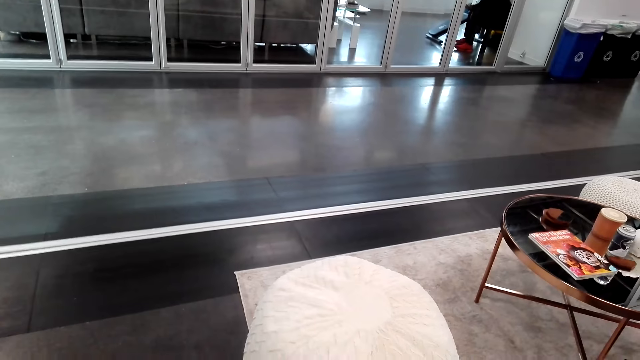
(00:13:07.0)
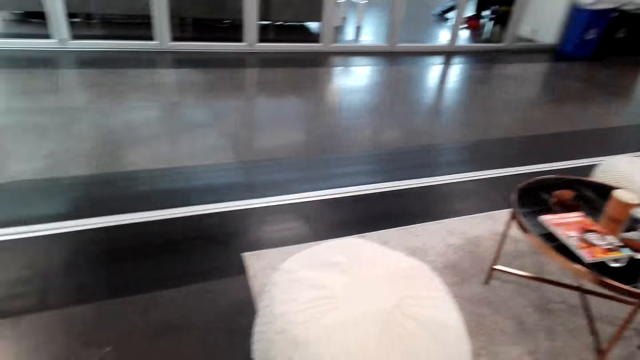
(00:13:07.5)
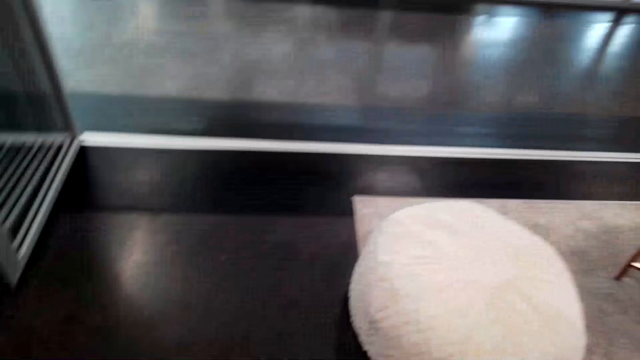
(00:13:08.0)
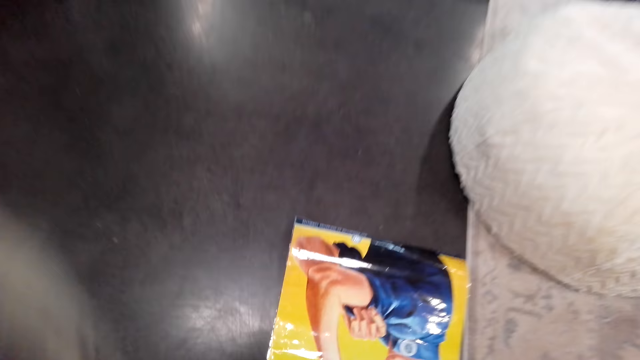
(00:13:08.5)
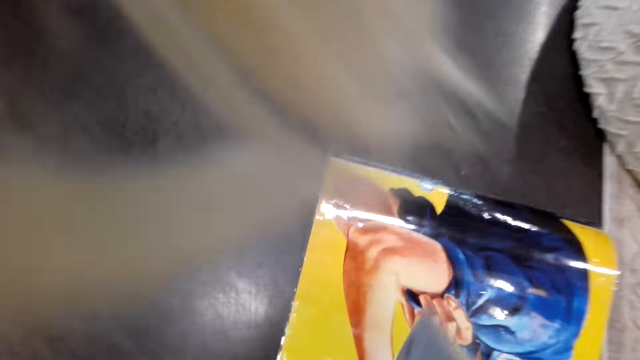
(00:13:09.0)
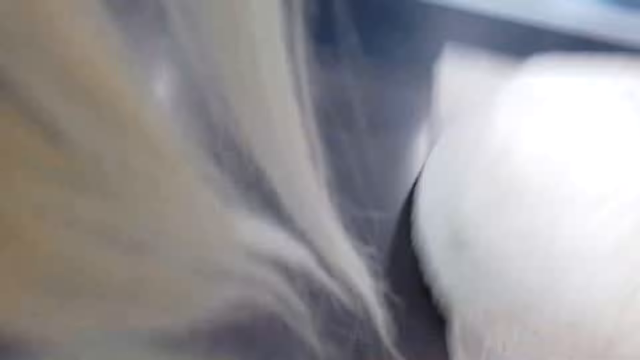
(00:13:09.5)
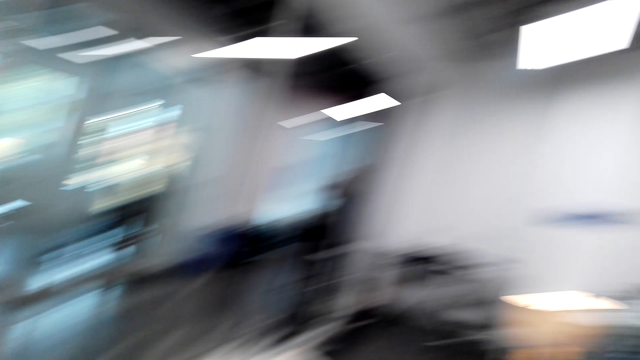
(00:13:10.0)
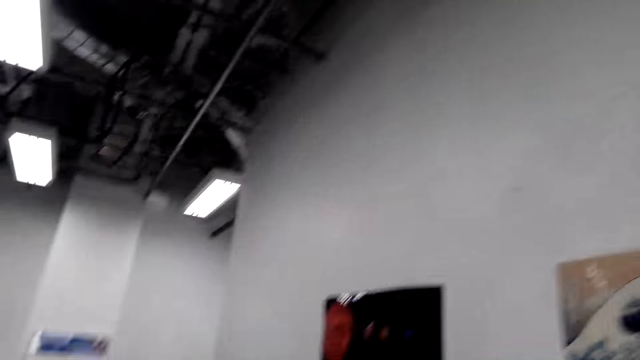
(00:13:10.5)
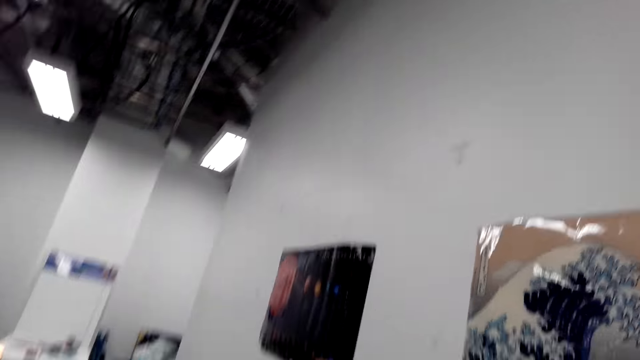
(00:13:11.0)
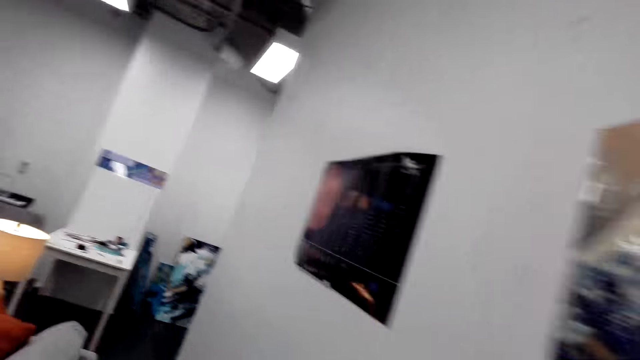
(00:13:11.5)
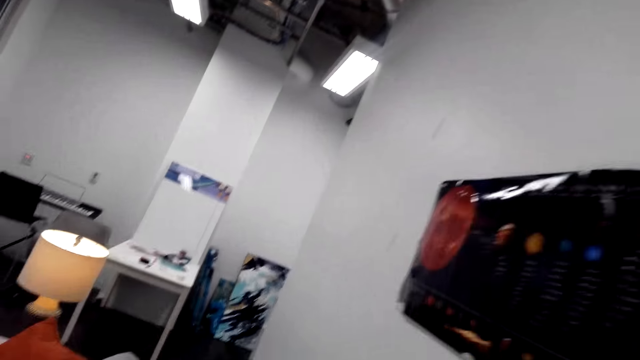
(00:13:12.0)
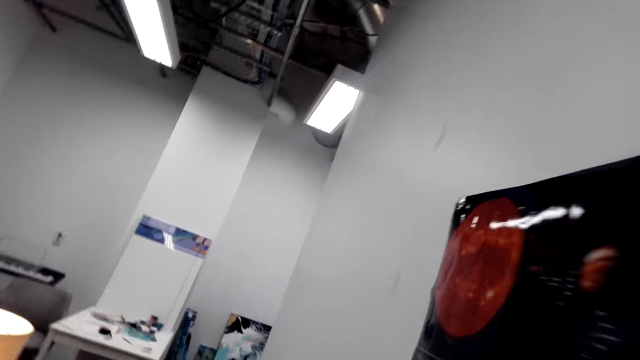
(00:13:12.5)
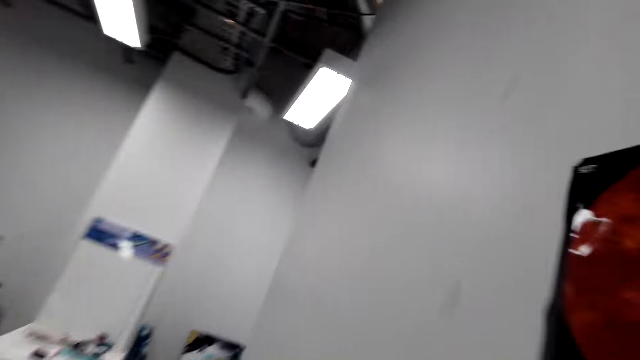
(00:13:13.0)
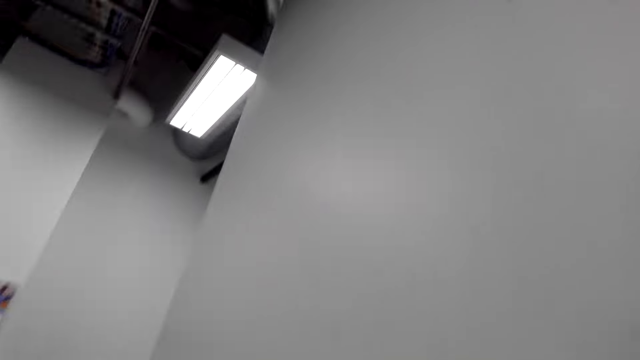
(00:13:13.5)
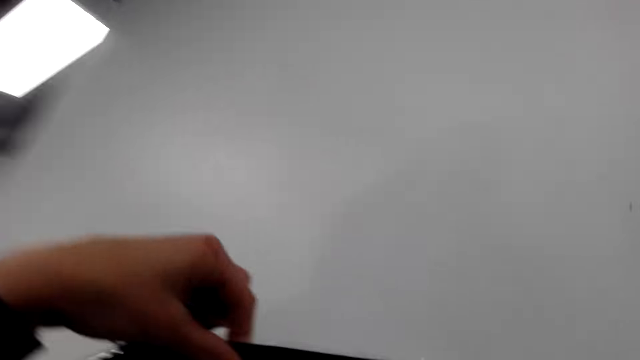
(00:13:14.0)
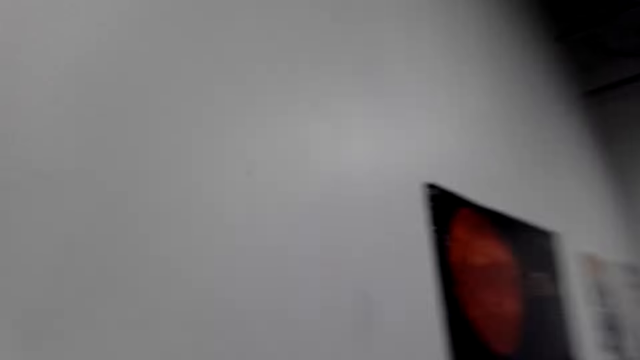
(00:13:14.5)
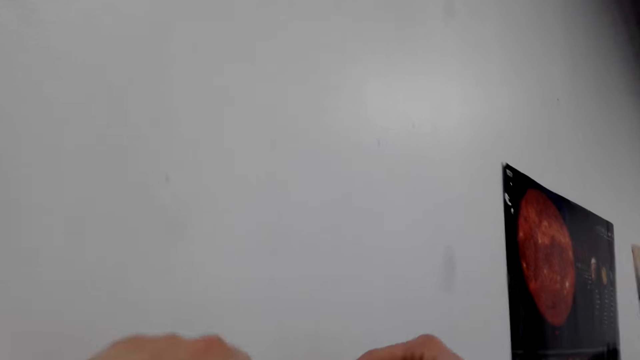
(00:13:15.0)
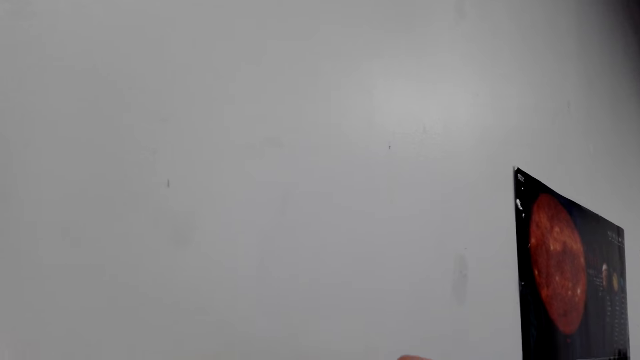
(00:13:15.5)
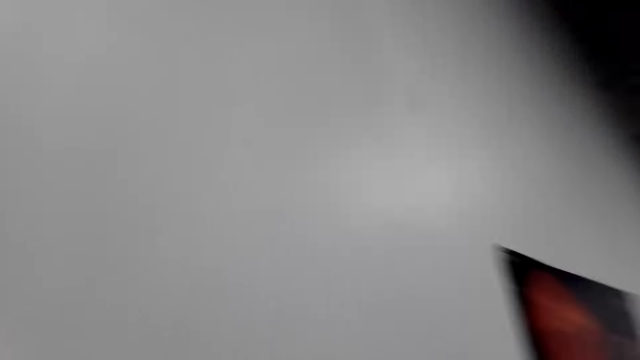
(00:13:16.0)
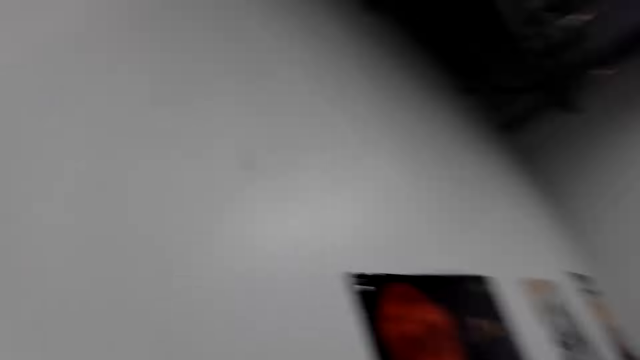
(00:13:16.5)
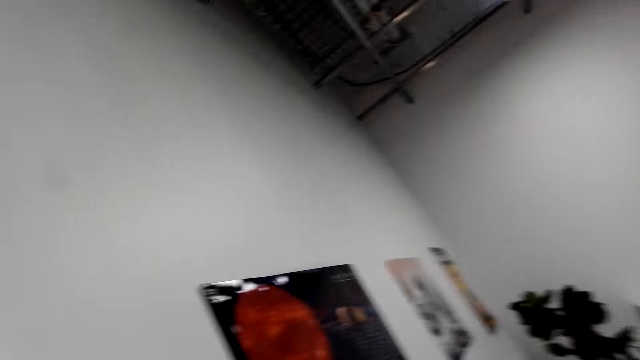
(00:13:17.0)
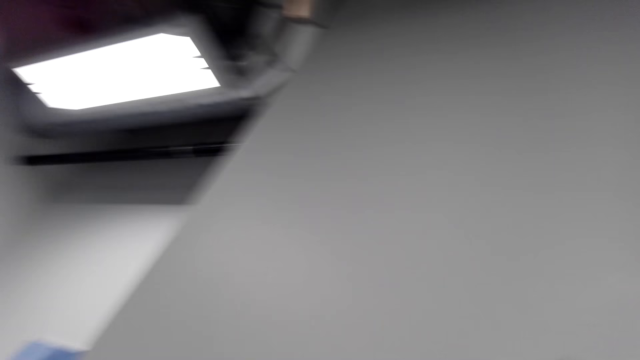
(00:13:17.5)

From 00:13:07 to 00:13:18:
The camera wearer looks at the poster on the floor. They pick up the poster. They look around the house. They walk in the room beside the wall. They hold the poster. They look at the wall.

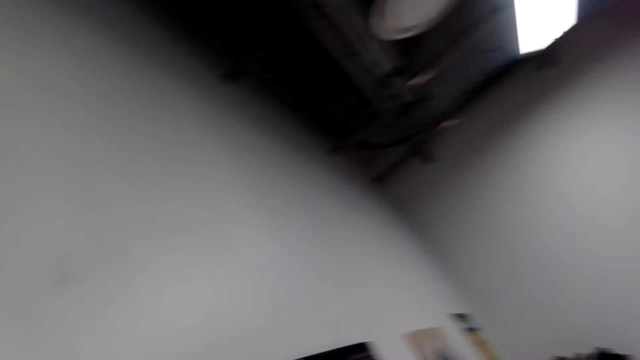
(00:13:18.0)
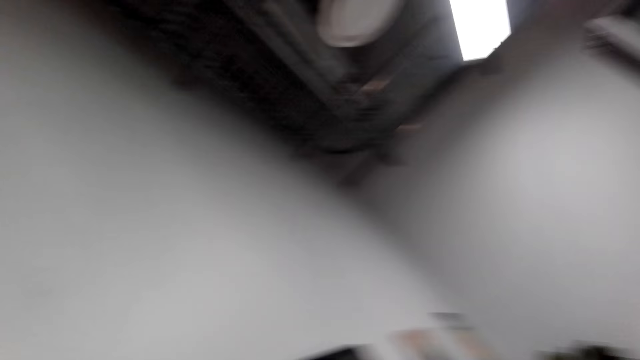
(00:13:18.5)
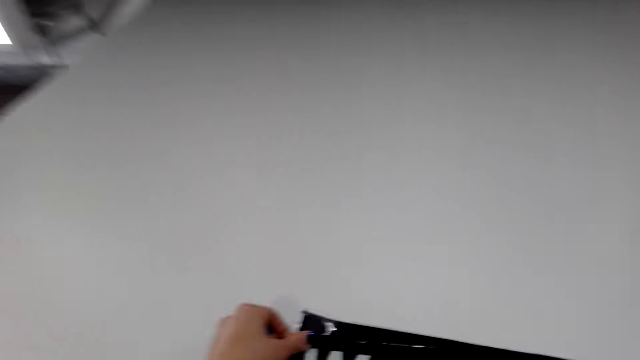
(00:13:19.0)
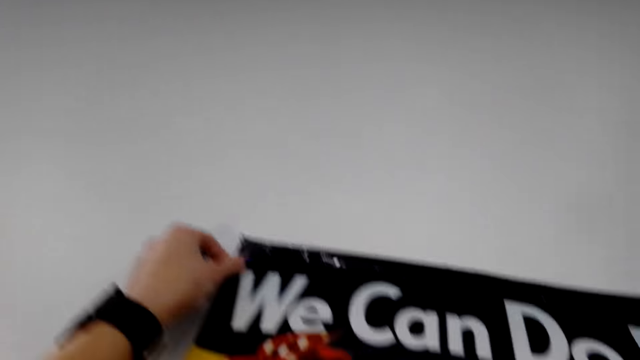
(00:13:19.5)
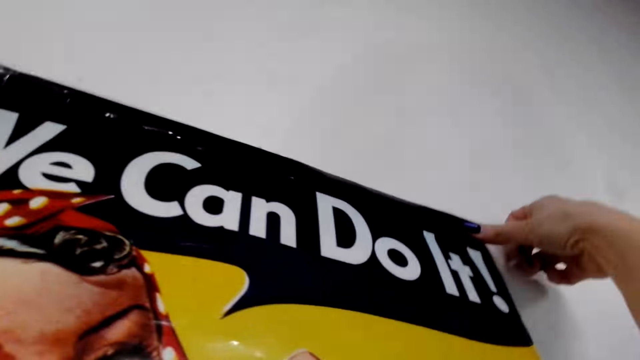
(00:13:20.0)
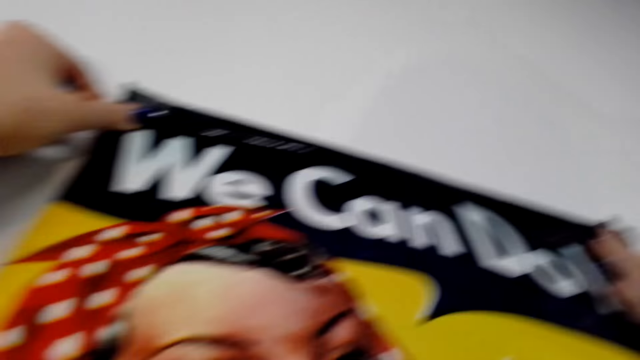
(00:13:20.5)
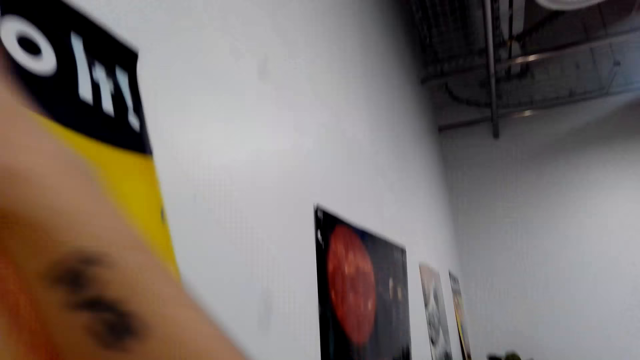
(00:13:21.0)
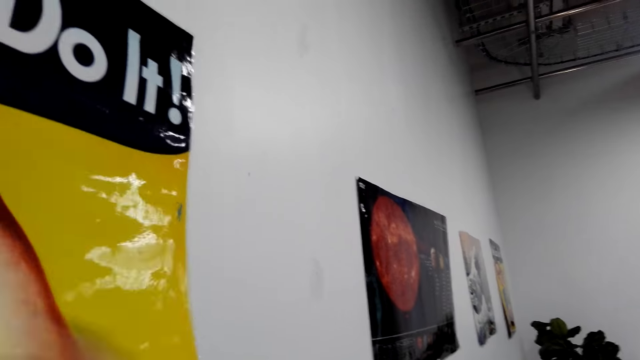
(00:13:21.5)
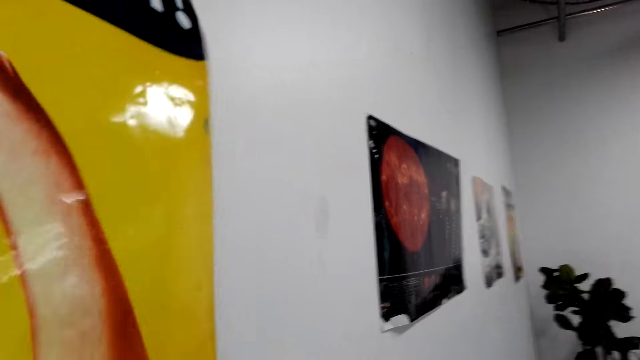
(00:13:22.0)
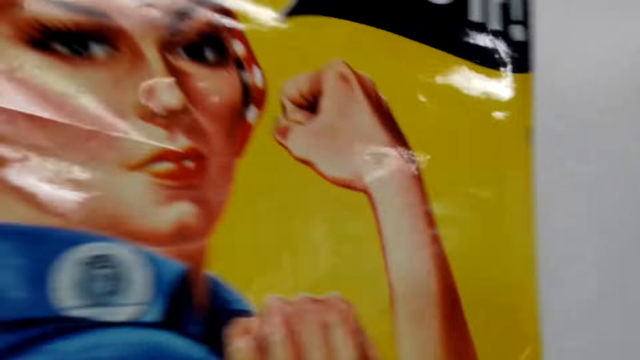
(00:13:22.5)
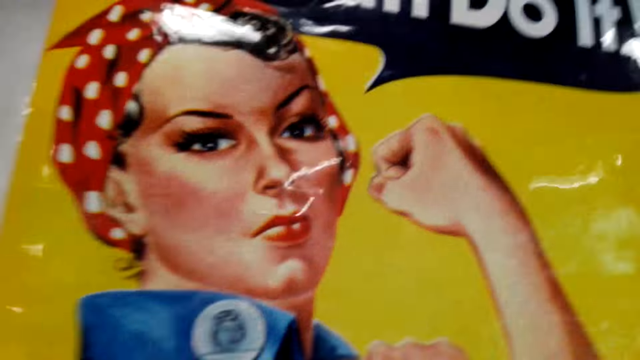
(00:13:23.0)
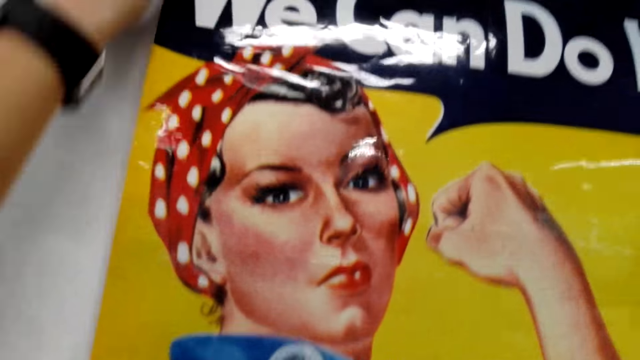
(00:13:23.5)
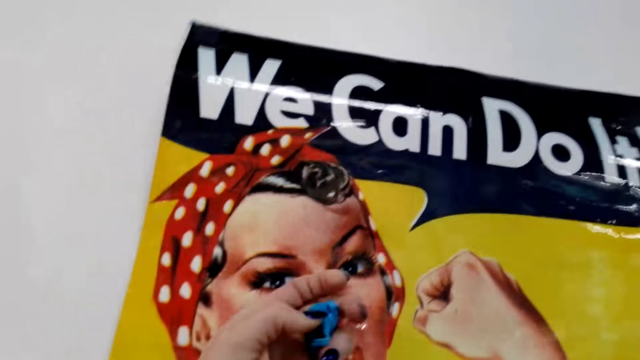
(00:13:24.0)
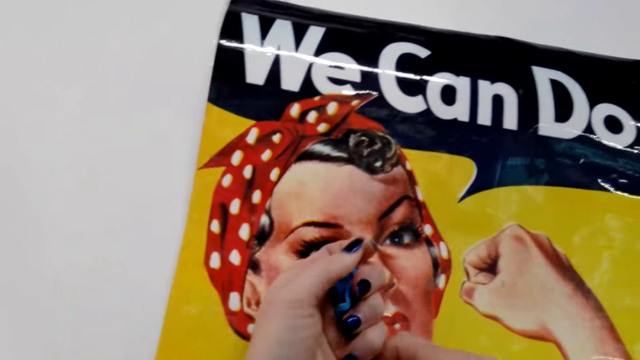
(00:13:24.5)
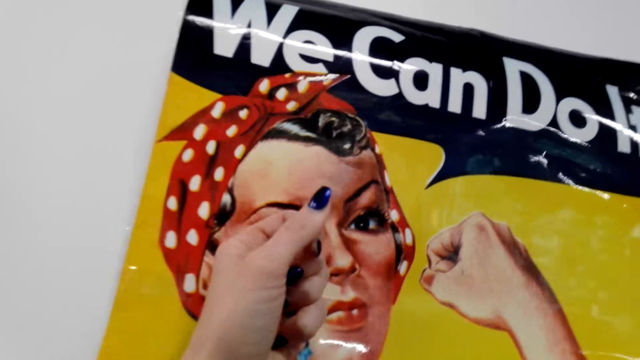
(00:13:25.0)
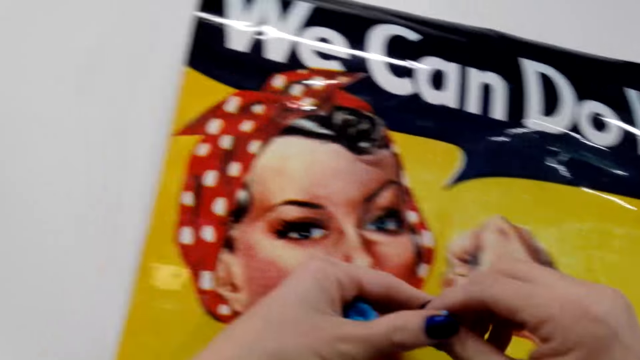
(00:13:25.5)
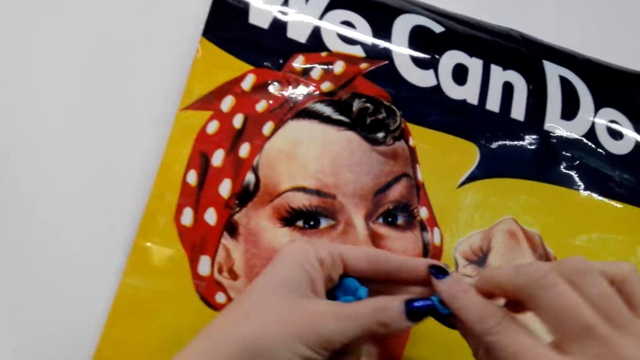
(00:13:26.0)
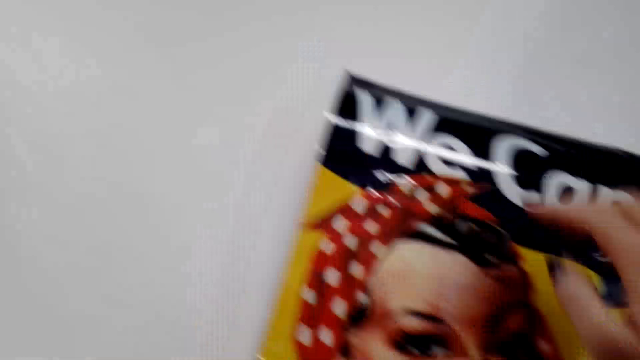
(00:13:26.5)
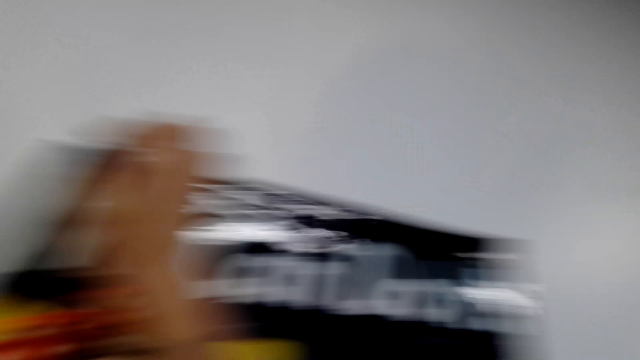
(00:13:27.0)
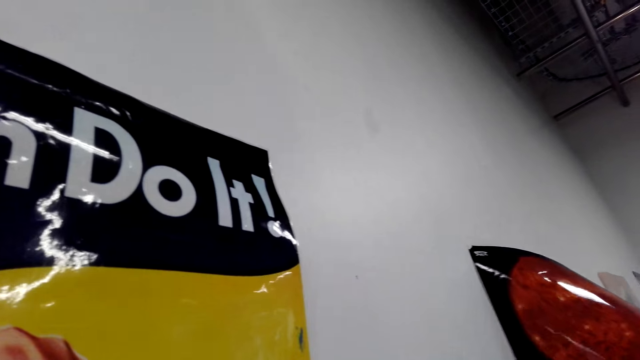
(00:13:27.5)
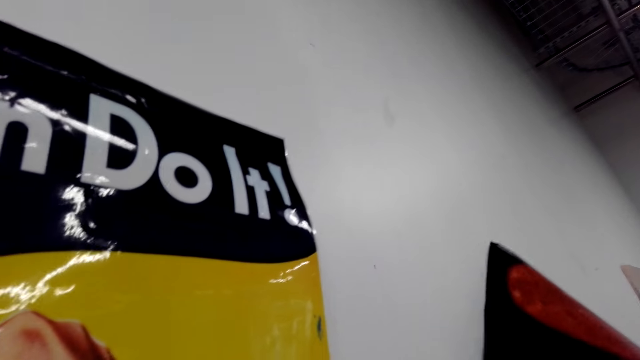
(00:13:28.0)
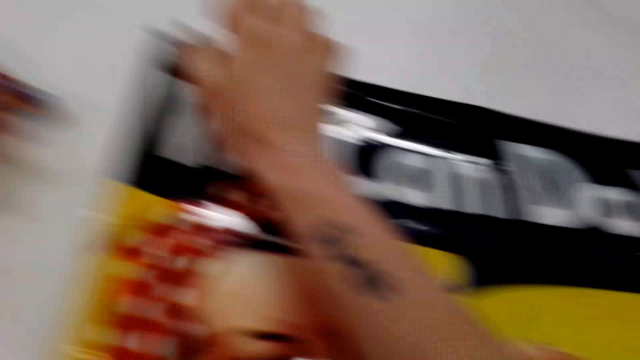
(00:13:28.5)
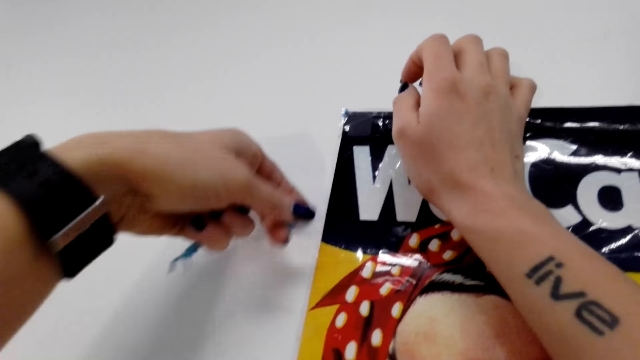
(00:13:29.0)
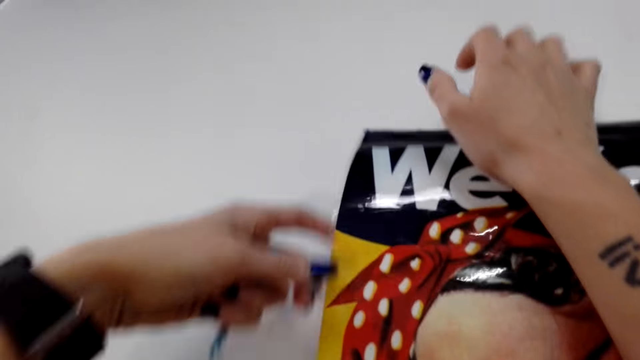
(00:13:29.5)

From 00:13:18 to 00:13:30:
The camera wearer holds the poster against the wall. They put the picture on the wall. They press the poster against the wall. They hold the sticky tack on the right hand. They look at the poster.
